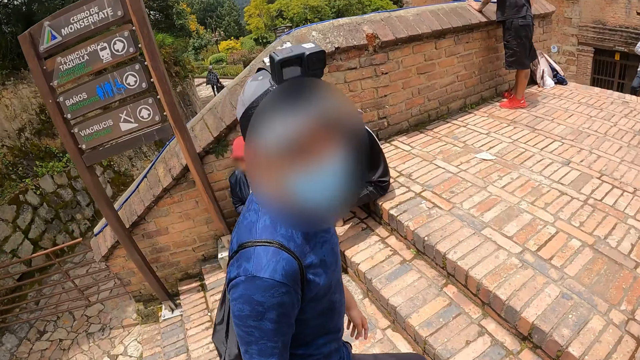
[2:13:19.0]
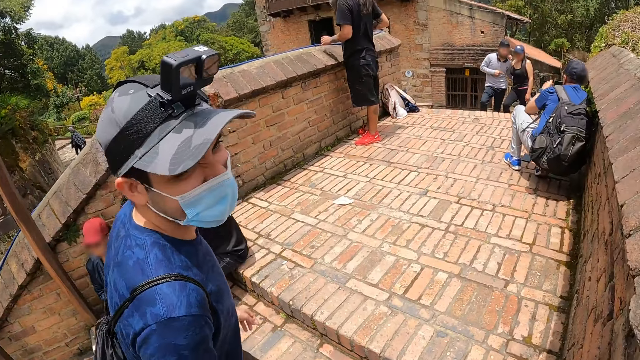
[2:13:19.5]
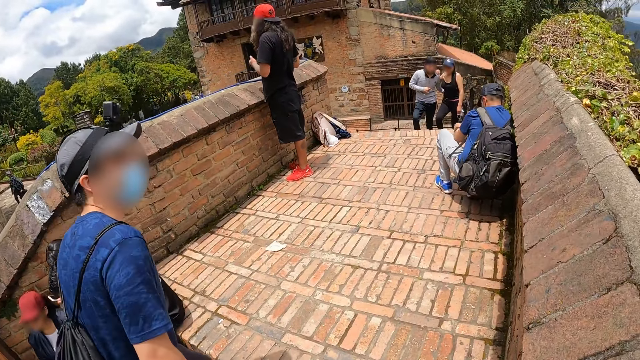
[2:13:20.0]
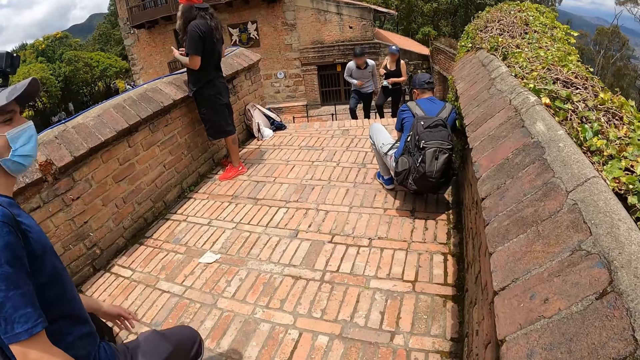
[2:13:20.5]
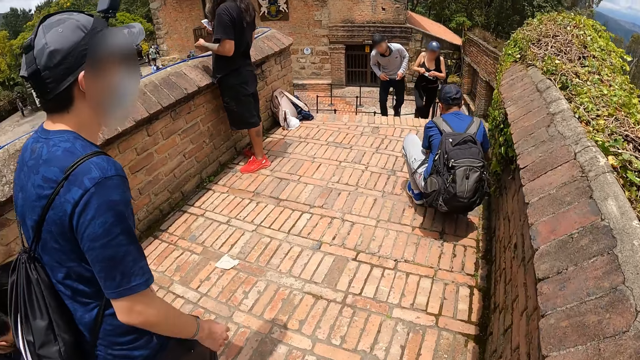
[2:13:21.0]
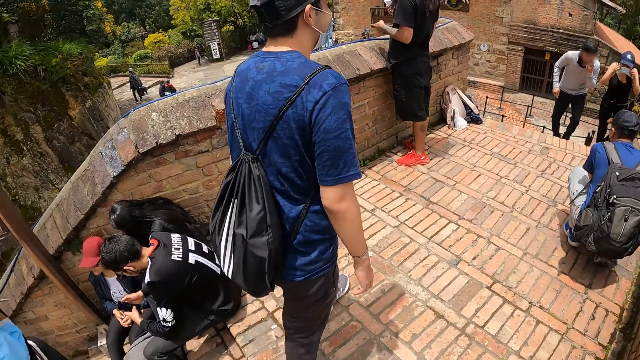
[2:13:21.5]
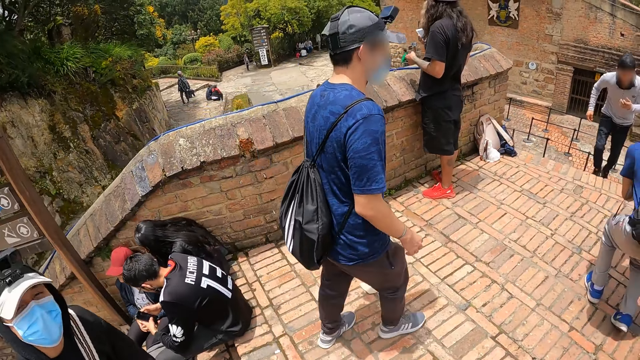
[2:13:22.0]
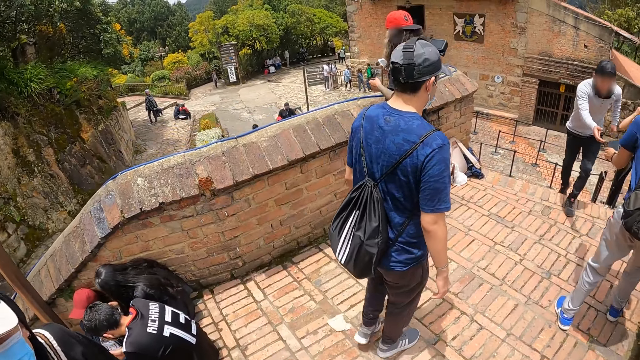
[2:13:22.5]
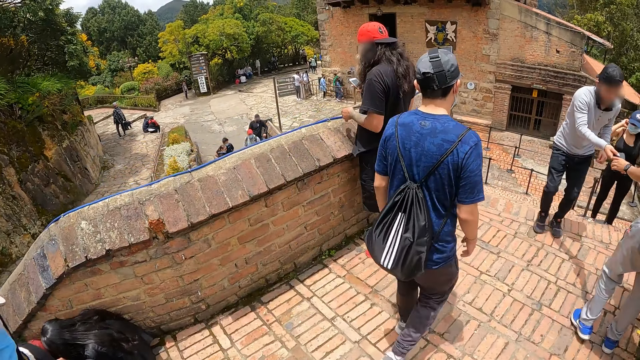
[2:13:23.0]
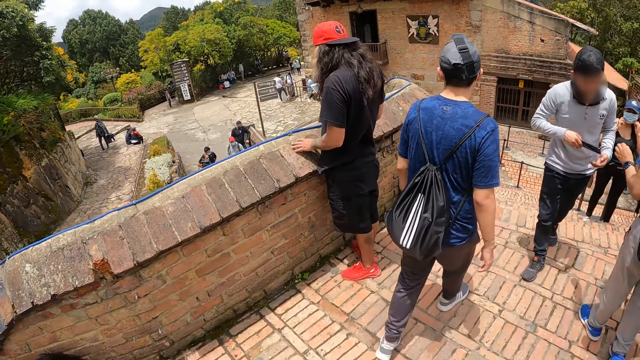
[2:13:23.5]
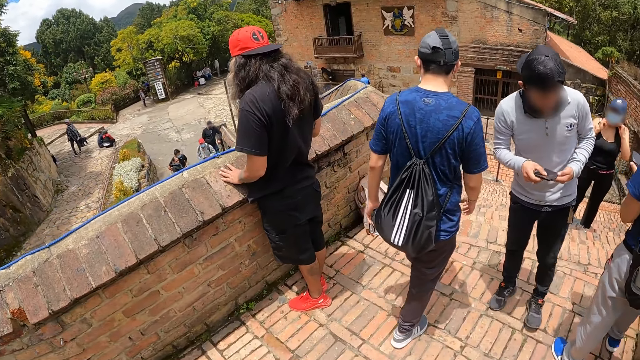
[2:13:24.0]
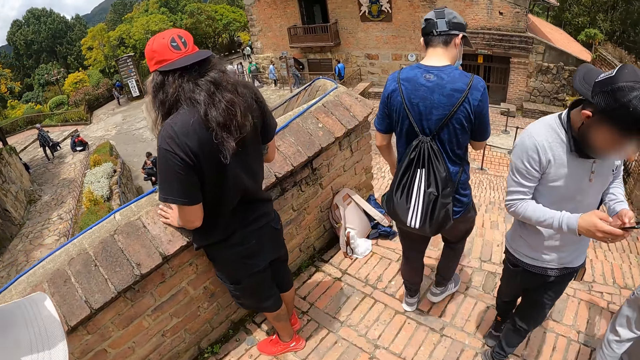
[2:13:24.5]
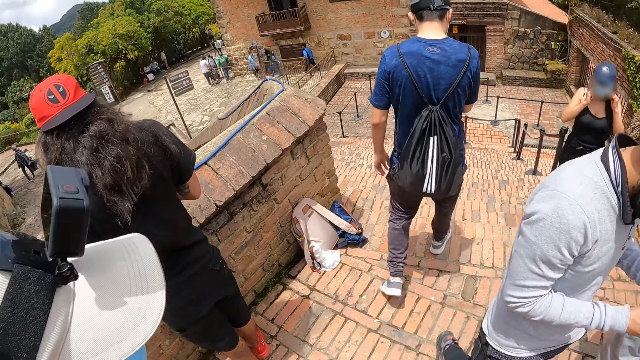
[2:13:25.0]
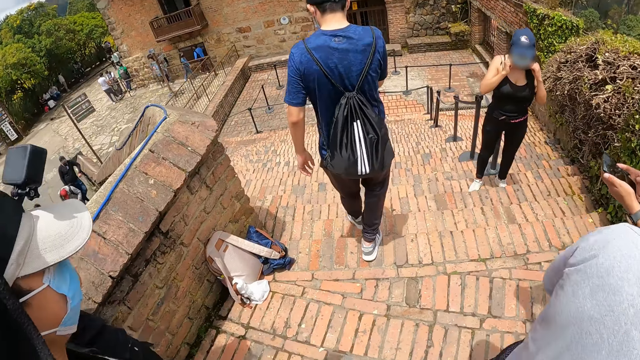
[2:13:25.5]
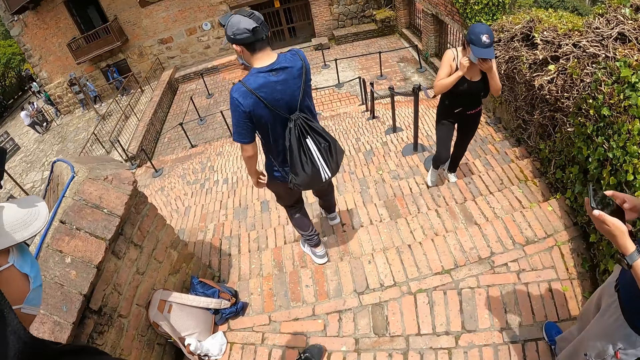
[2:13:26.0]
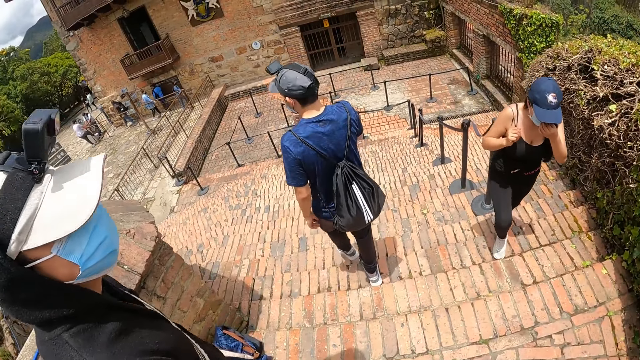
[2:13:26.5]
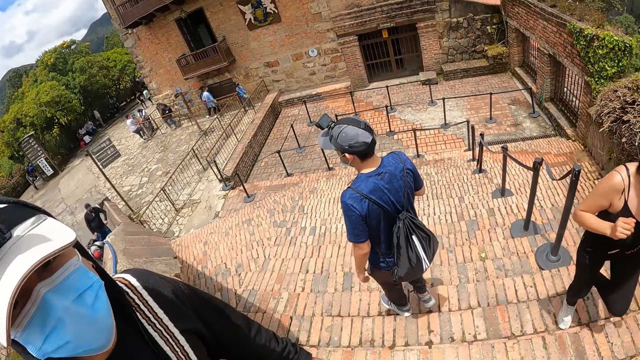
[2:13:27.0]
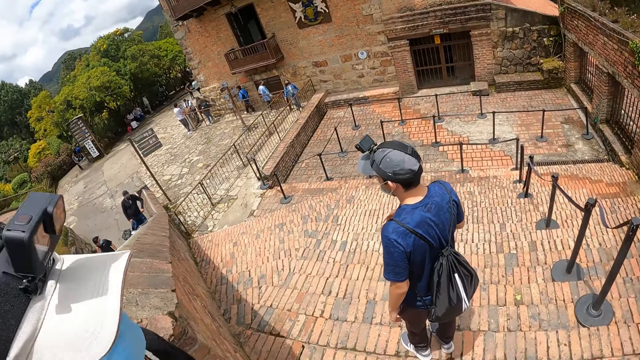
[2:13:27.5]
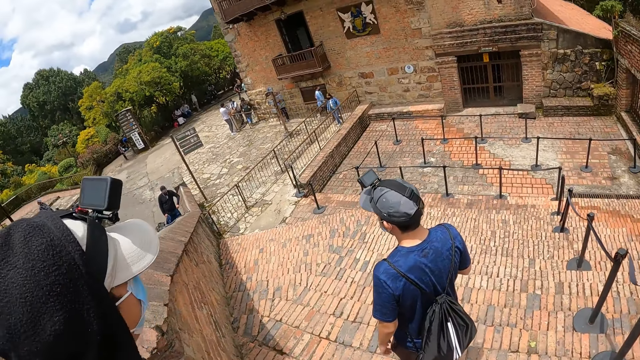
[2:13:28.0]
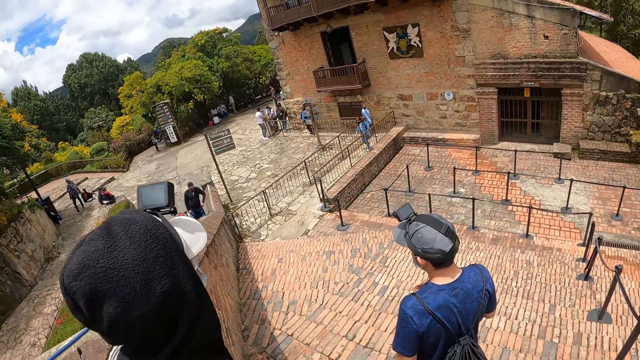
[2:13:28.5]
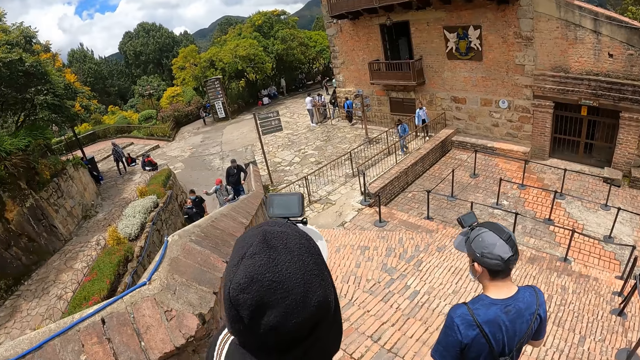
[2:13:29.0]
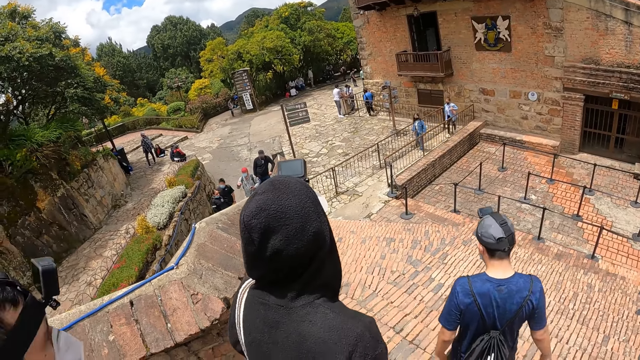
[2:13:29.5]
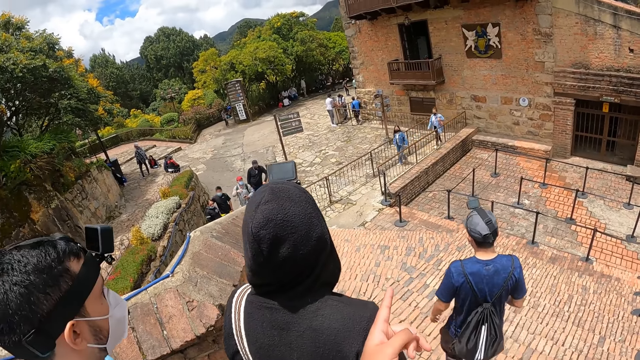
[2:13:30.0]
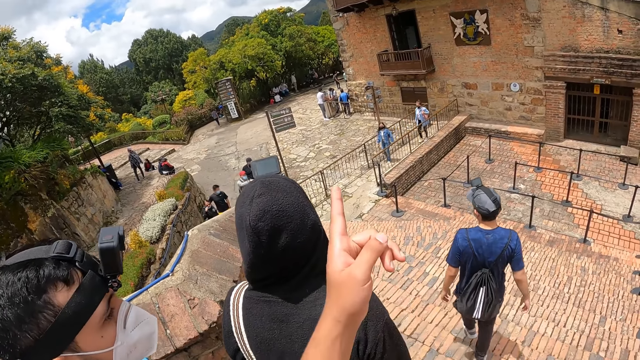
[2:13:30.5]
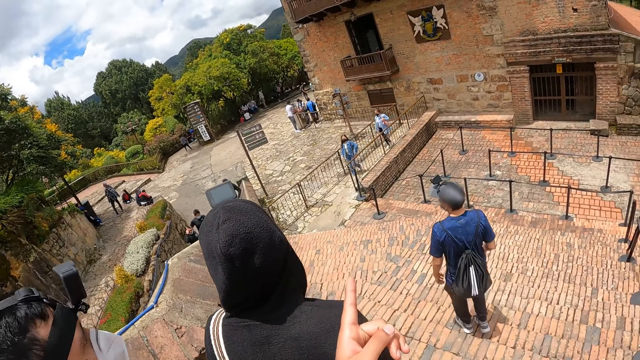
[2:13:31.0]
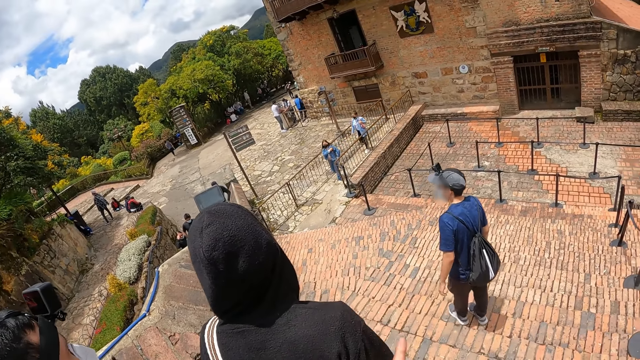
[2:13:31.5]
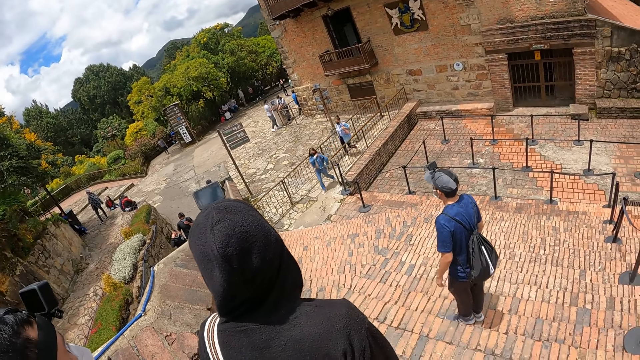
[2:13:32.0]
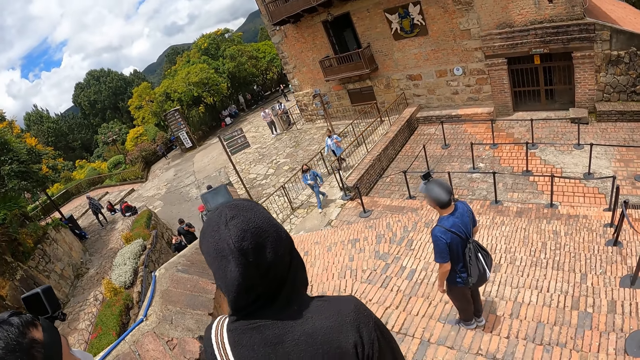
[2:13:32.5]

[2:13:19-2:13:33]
A man walks on the staircase. Another man walks down the staircase. The camera wearer walks down the pavement staircase. He points to a direction with his left hand. The second man walks down the staircase.

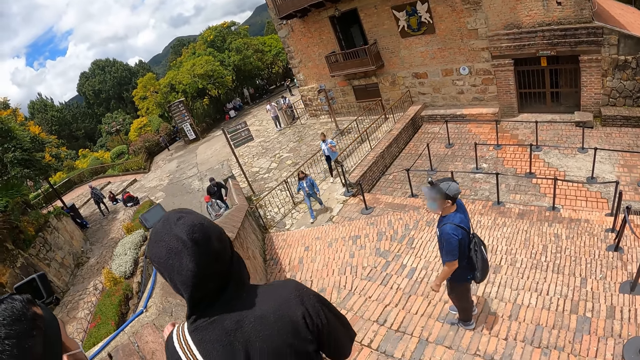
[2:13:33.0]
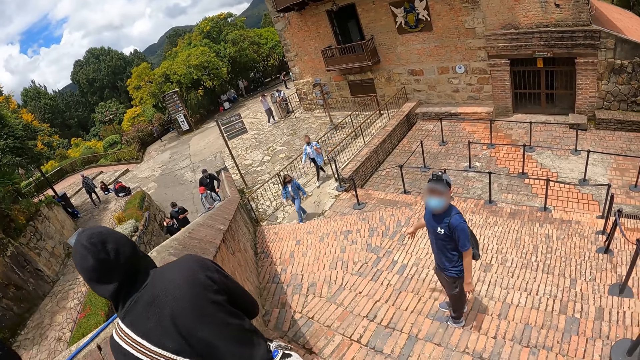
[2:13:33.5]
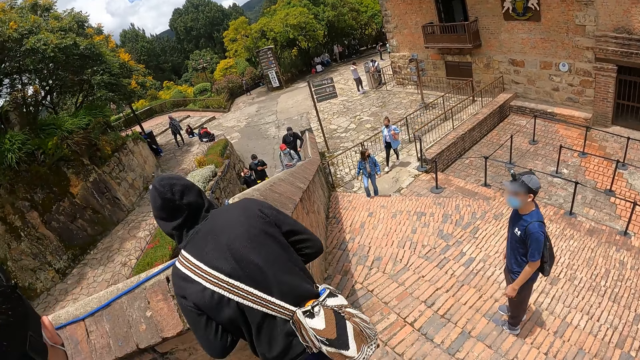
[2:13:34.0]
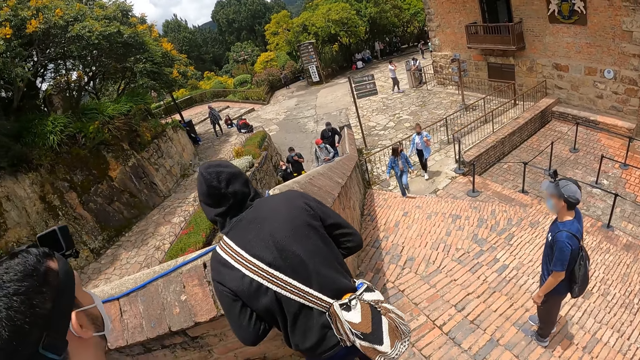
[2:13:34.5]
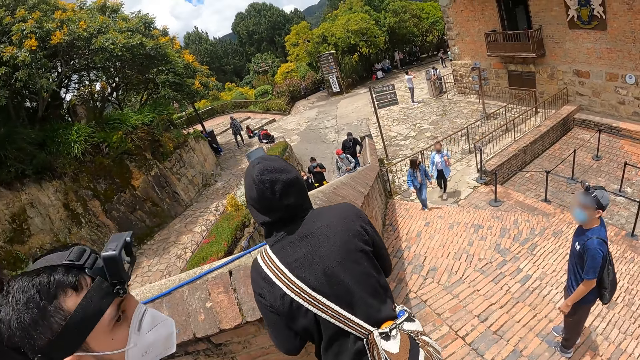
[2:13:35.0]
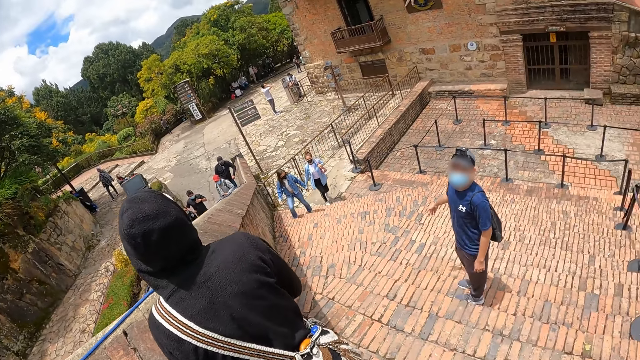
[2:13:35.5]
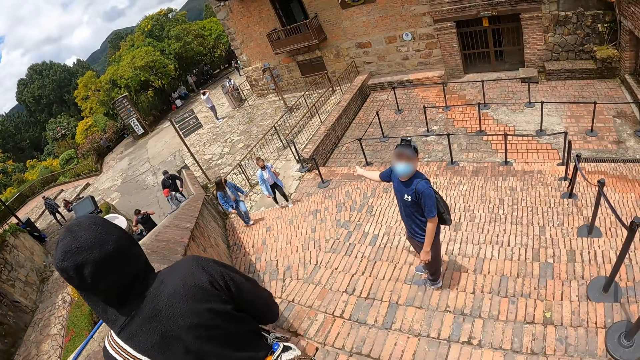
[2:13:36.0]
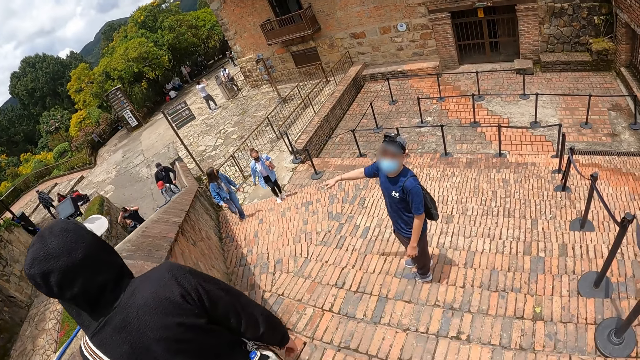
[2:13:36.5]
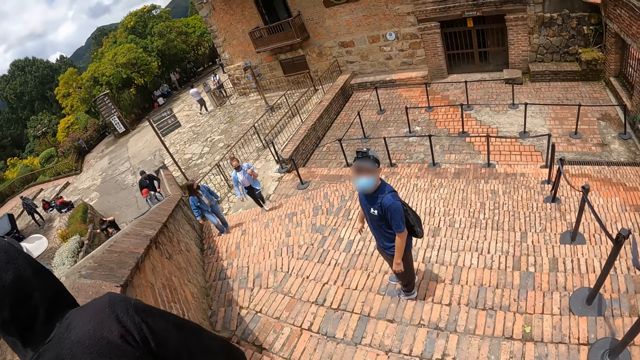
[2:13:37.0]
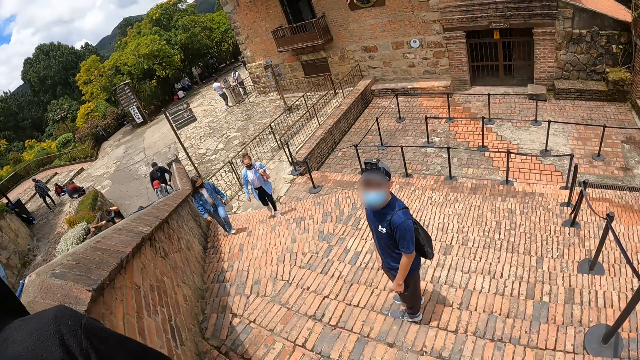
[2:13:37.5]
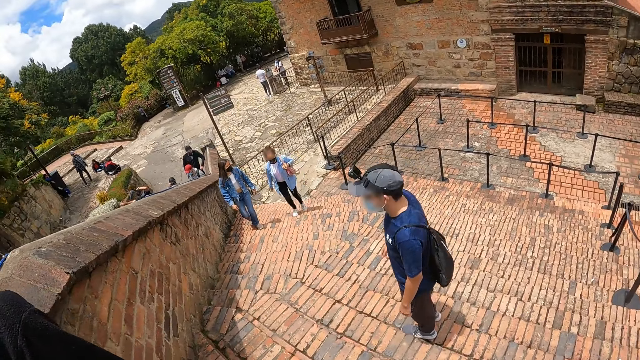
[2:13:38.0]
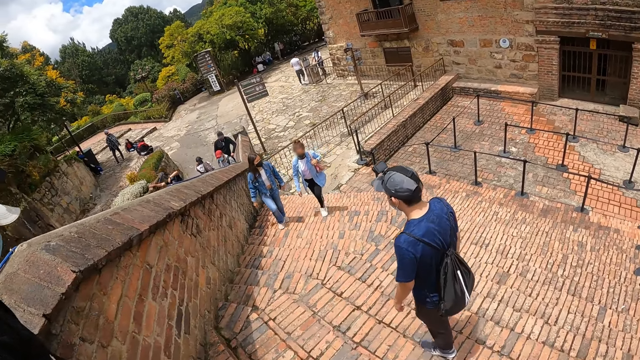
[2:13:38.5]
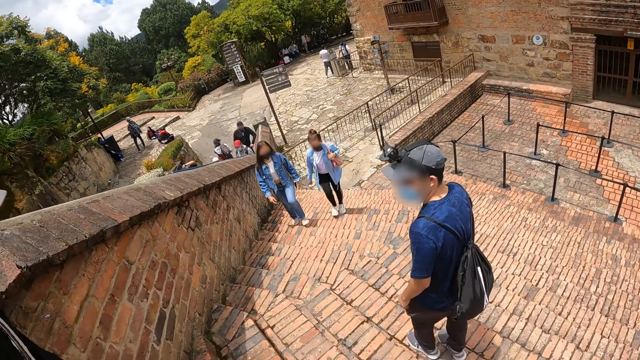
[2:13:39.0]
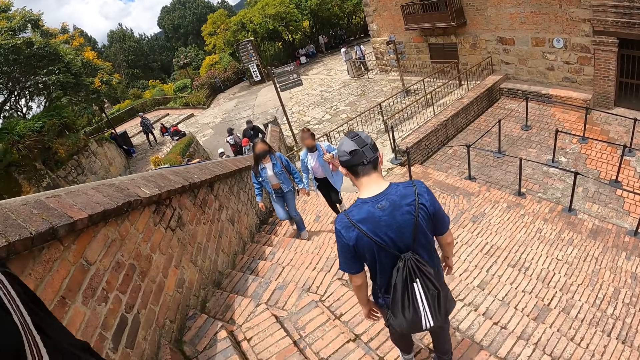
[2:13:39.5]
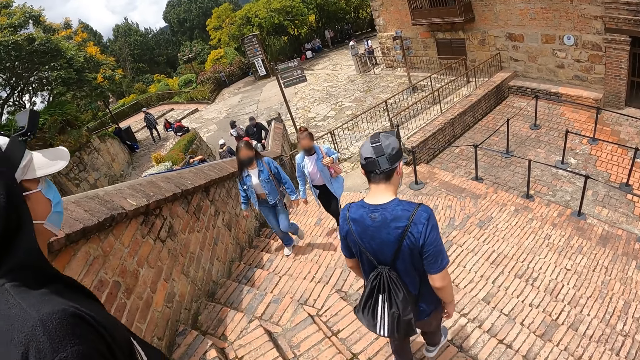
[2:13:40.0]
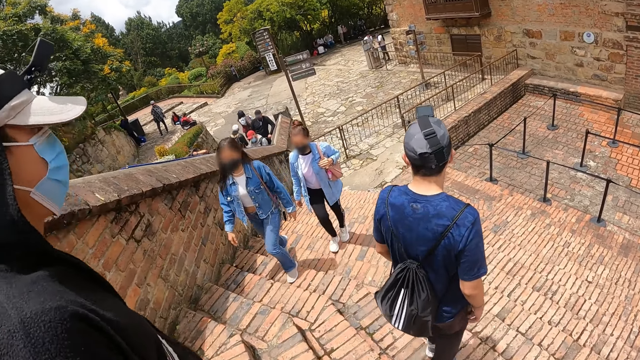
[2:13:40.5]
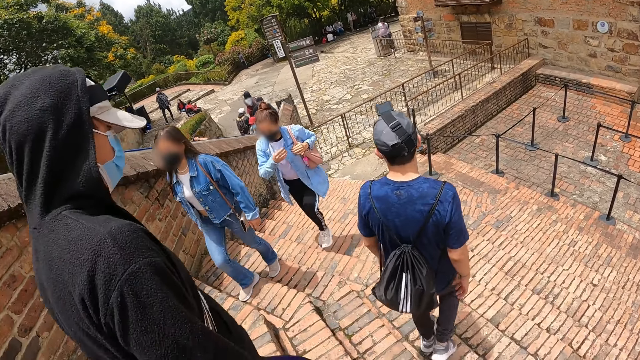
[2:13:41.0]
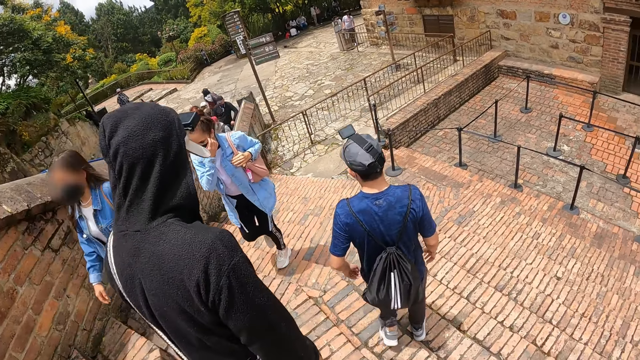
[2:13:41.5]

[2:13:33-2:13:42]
The camera wearer stands on the pavement. A man interacts with the camera wearer and another man. The camera wearer walks down the pavement staircase with the men.
